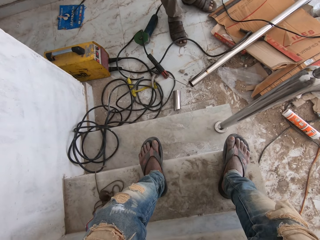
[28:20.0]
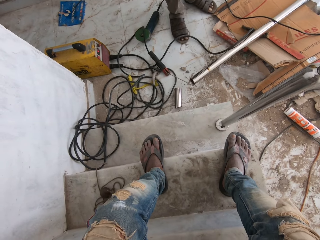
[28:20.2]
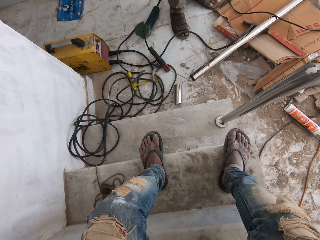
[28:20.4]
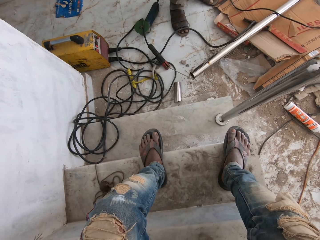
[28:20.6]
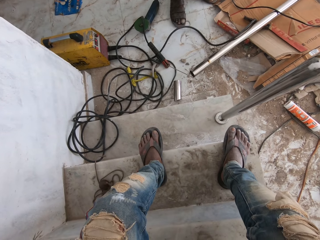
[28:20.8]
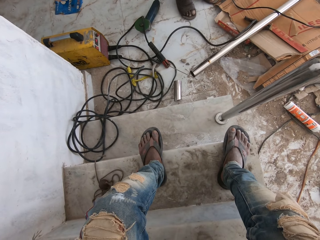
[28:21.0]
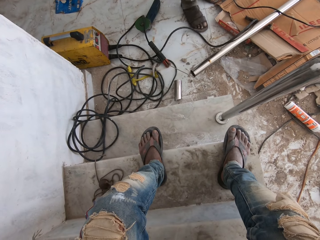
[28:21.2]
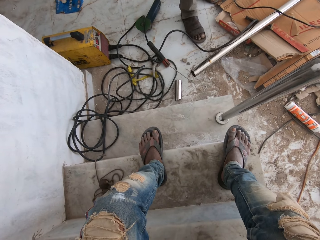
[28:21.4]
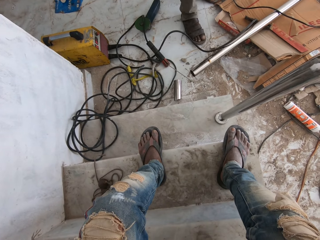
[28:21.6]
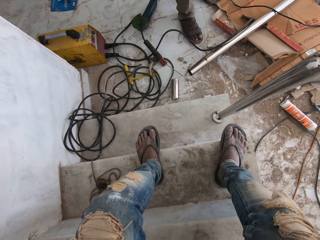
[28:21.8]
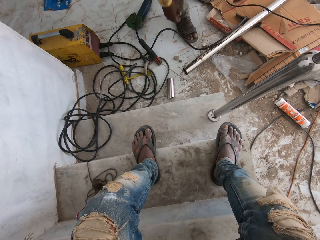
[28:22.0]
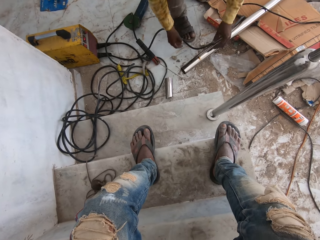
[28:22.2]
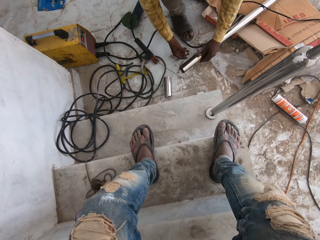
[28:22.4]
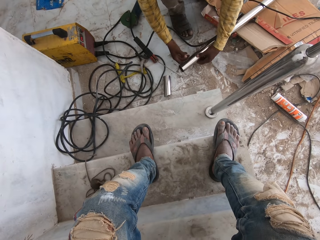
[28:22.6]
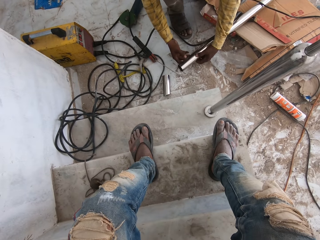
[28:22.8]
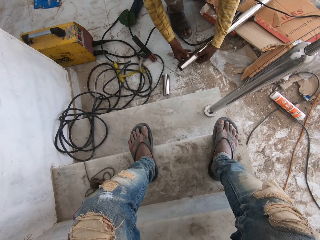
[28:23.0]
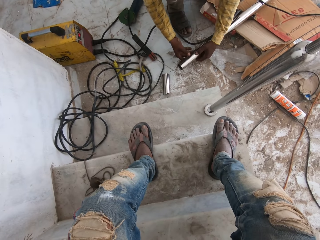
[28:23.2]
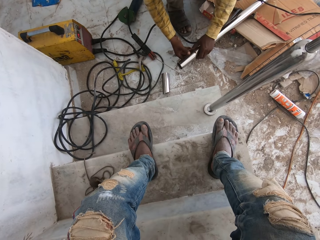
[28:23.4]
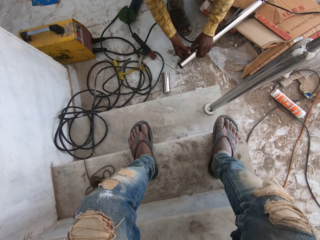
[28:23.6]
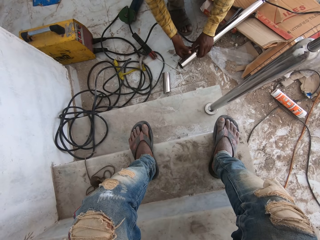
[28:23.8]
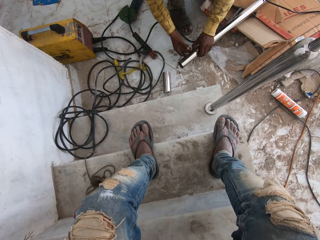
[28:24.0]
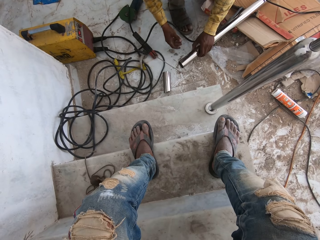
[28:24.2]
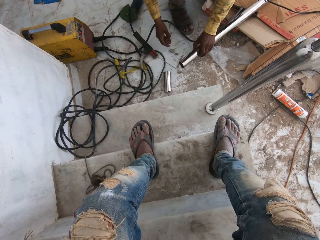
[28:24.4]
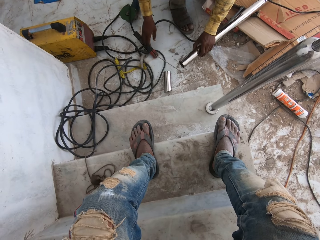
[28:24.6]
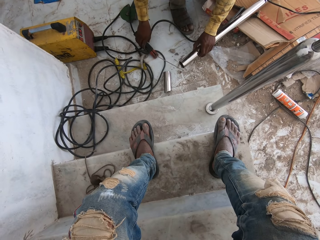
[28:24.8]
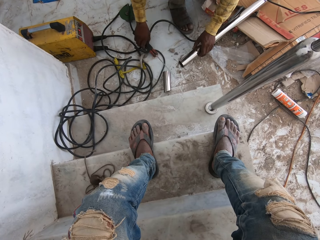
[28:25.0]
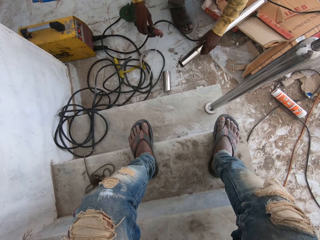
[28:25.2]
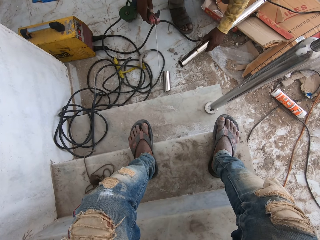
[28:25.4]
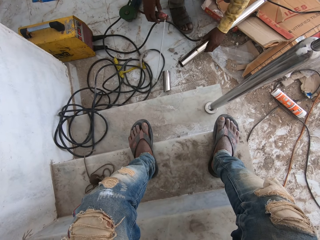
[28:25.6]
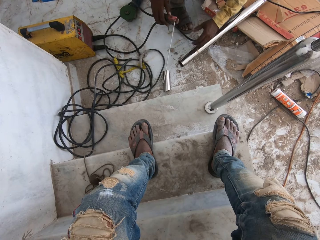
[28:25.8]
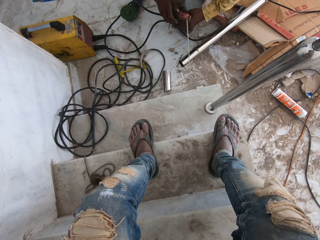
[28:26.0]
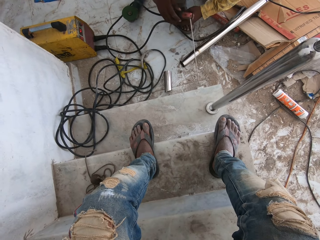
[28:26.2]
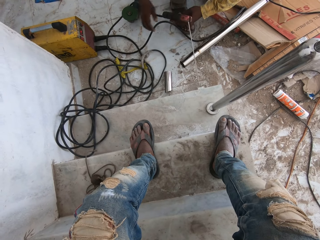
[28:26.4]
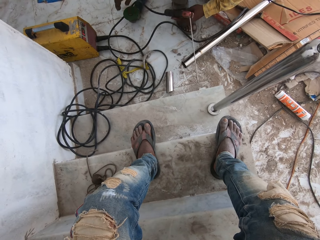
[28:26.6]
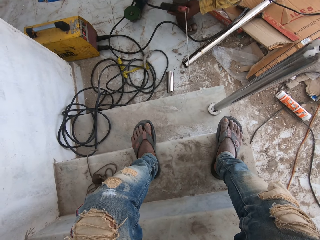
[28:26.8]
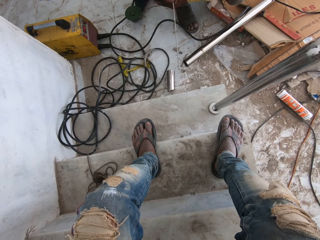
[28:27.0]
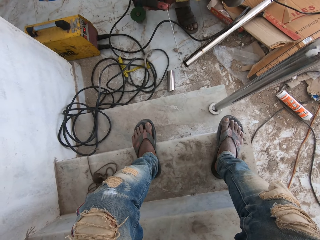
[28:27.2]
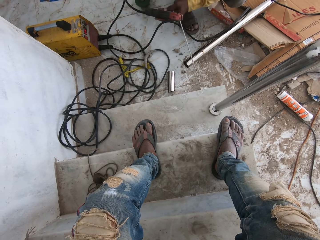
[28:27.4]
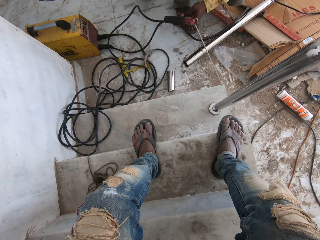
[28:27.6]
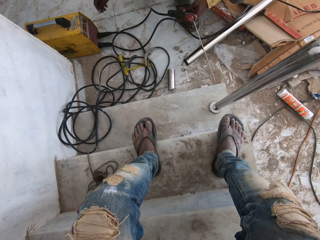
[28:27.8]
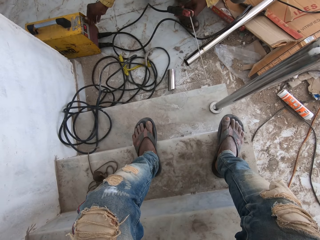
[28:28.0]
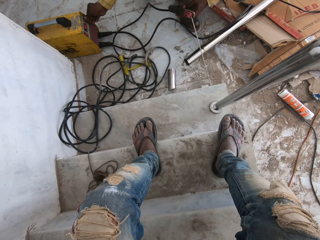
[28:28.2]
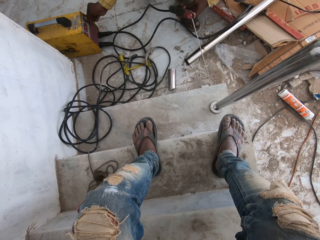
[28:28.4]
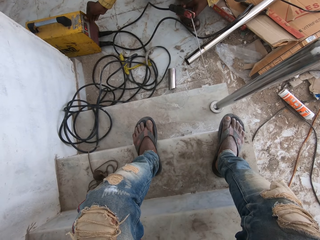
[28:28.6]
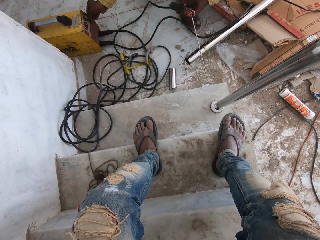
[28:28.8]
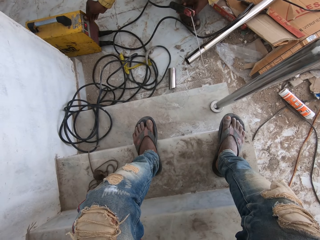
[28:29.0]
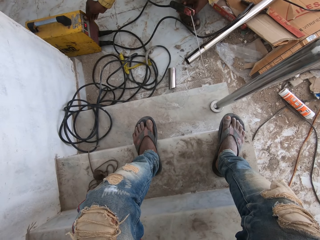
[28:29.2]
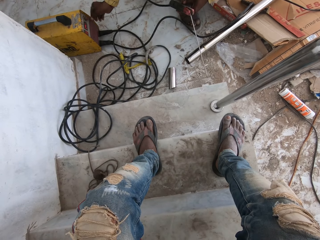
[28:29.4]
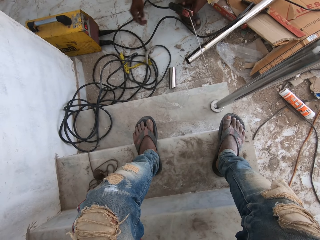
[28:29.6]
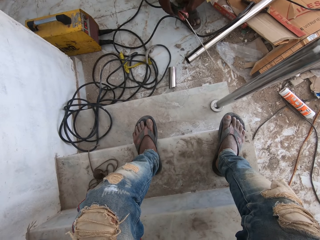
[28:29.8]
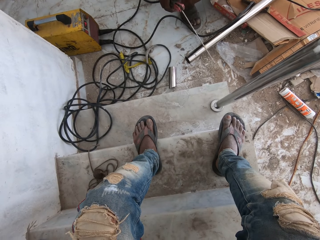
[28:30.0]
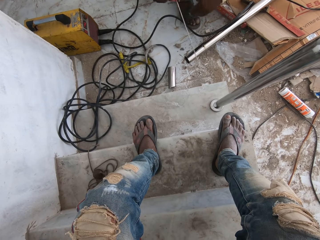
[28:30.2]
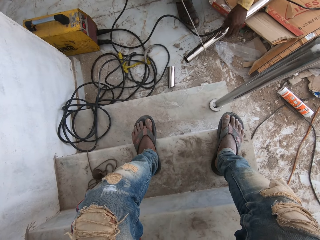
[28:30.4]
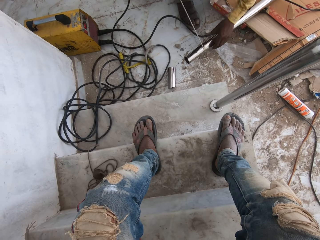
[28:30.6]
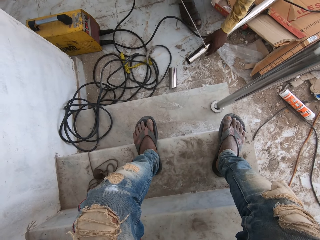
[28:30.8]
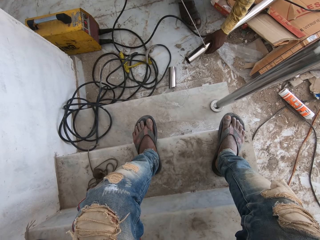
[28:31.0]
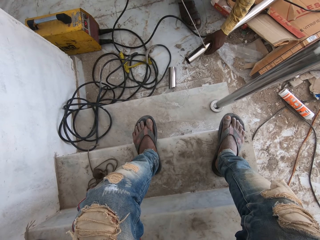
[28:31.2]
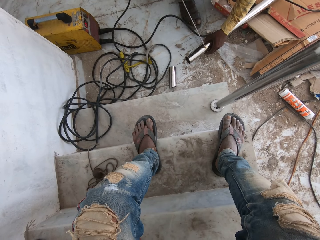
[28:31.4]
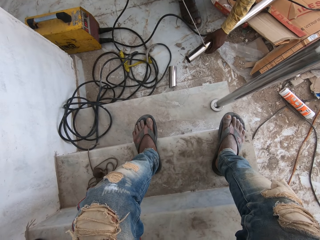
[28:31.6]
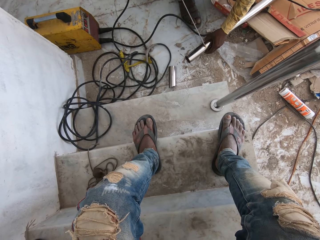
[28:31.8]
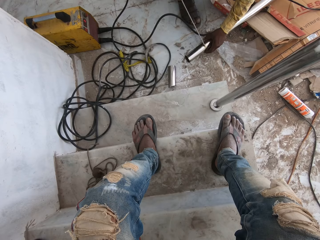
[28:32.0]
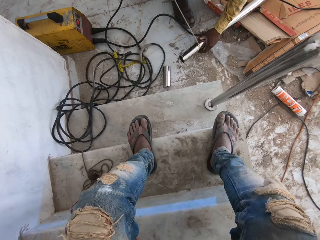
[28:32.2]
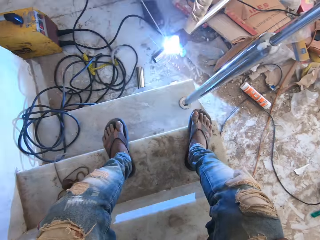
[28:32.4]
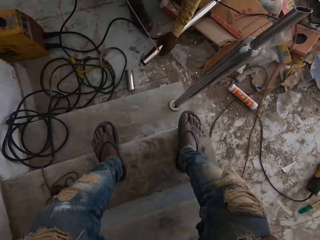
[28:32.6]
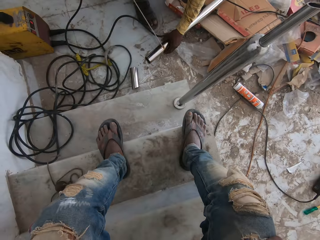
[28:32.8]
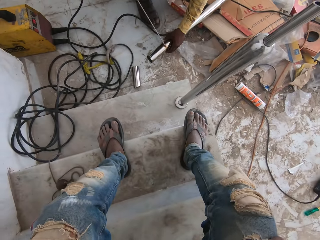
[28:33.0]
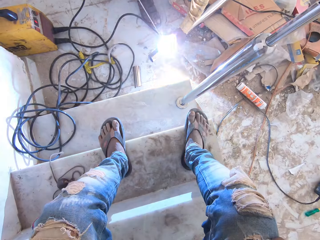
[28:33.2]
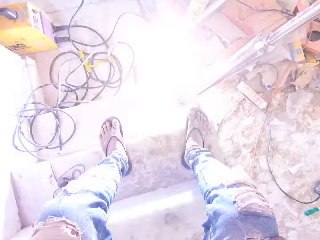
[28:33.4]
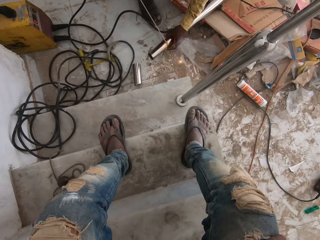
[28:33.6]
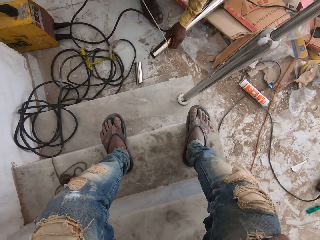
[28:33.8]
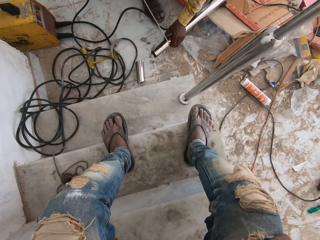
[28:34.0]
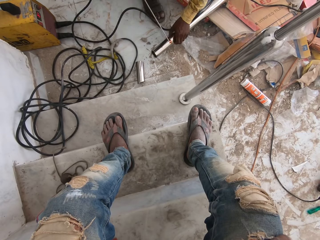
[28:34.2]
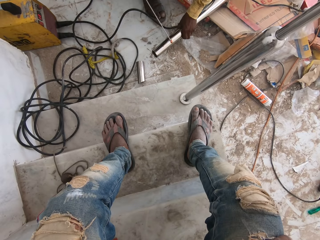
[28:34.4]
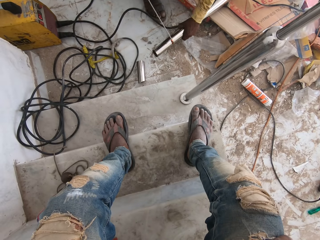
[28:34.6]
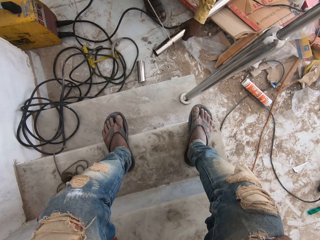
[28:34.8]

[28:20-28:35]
A man touches the metal. The man picks up a welding stick or welder machine from the floor, adjusts the welding stick machine and touches the button. The man joins the metal bar together with the welding stick.

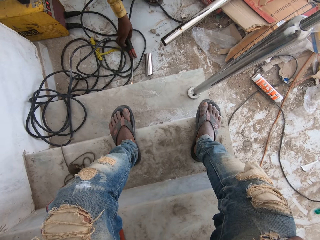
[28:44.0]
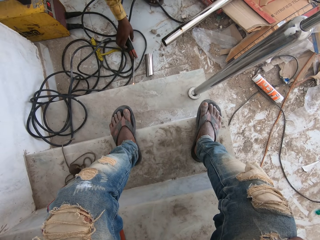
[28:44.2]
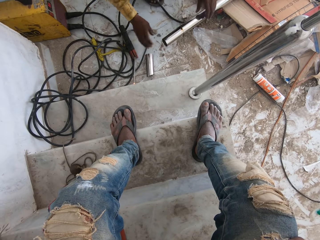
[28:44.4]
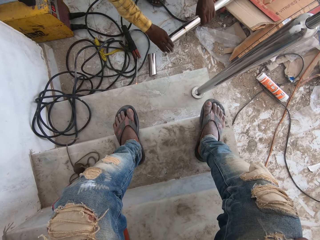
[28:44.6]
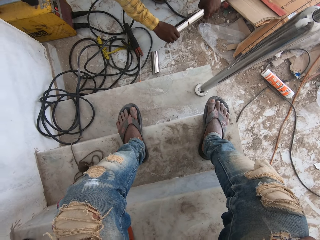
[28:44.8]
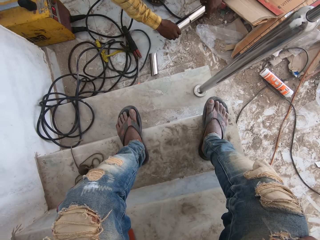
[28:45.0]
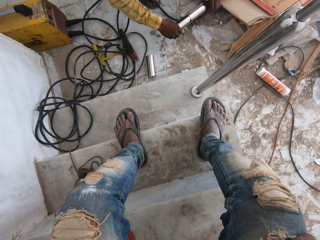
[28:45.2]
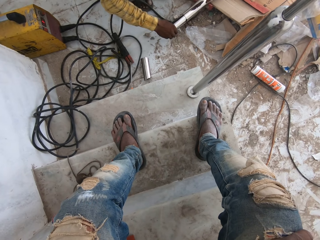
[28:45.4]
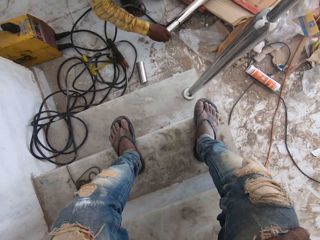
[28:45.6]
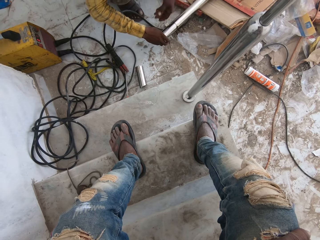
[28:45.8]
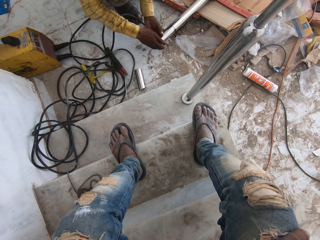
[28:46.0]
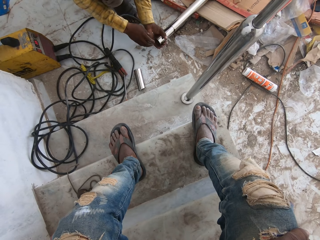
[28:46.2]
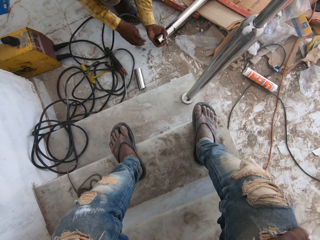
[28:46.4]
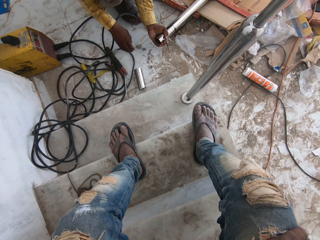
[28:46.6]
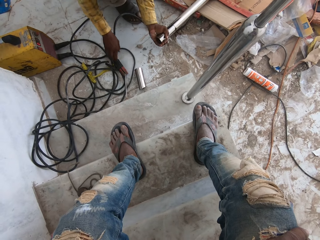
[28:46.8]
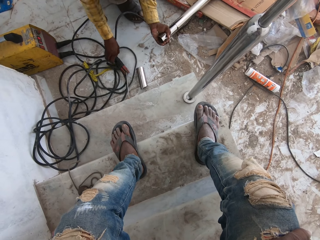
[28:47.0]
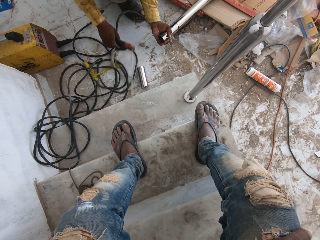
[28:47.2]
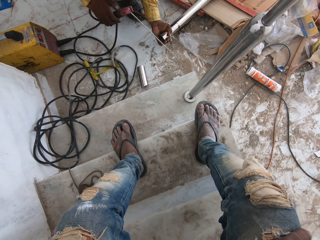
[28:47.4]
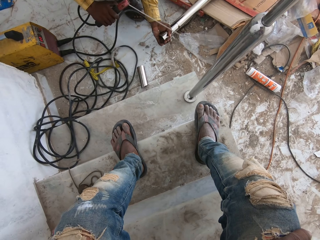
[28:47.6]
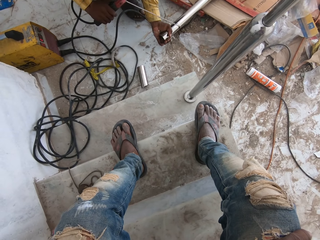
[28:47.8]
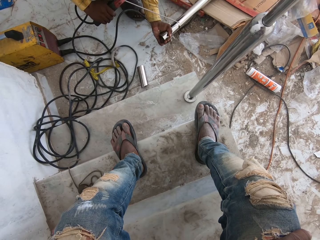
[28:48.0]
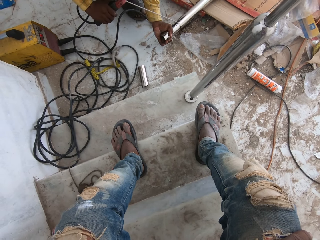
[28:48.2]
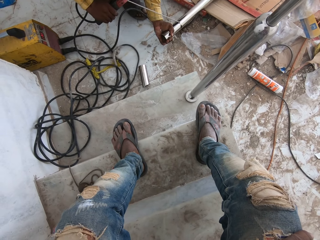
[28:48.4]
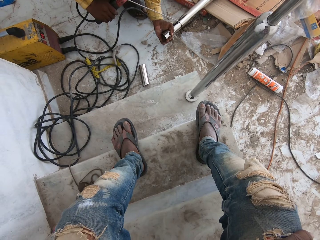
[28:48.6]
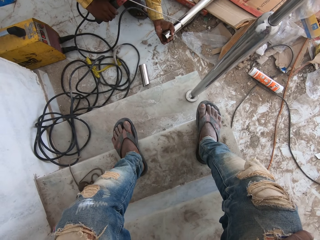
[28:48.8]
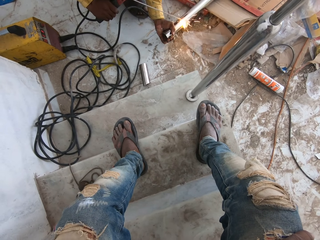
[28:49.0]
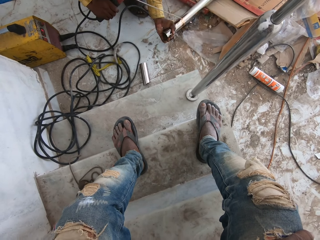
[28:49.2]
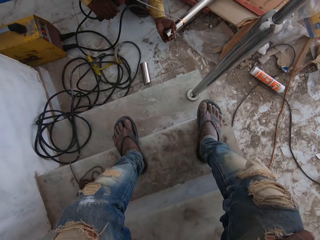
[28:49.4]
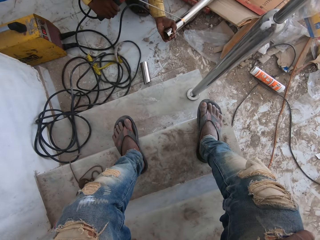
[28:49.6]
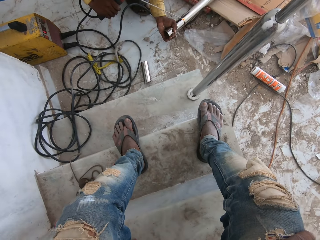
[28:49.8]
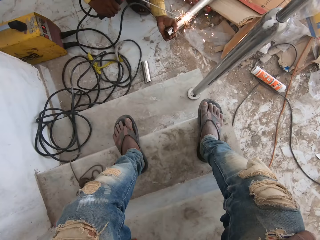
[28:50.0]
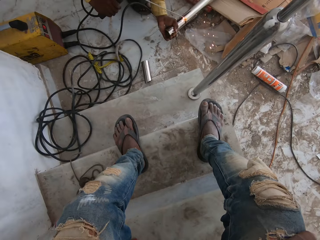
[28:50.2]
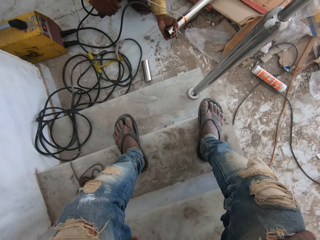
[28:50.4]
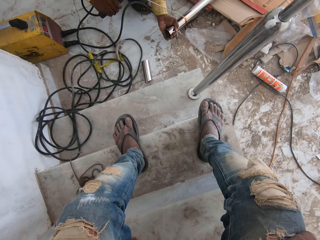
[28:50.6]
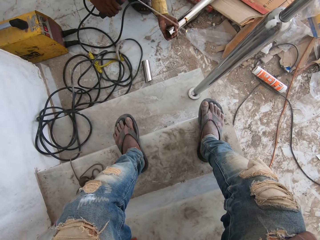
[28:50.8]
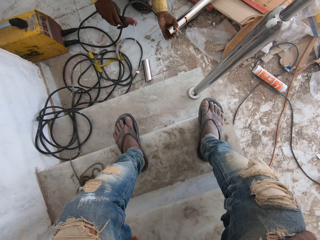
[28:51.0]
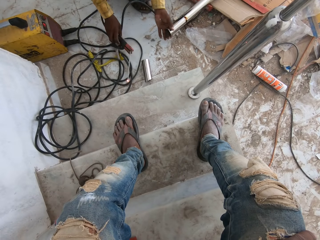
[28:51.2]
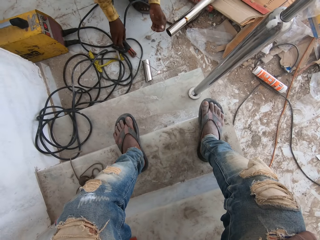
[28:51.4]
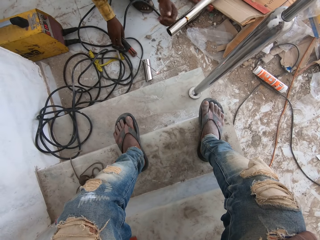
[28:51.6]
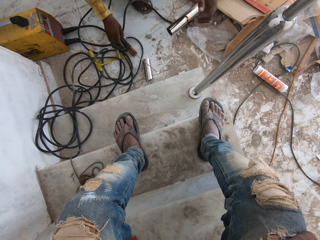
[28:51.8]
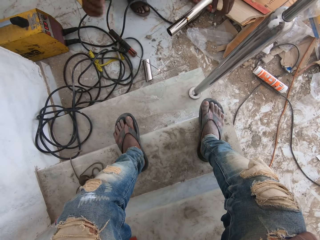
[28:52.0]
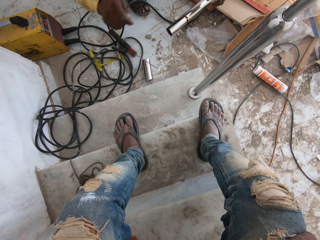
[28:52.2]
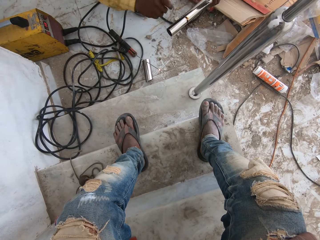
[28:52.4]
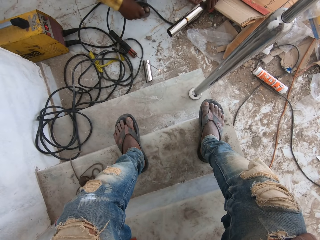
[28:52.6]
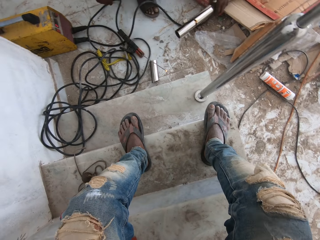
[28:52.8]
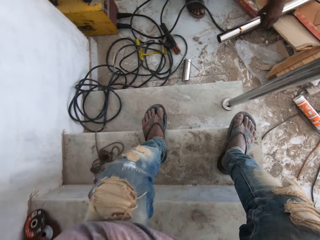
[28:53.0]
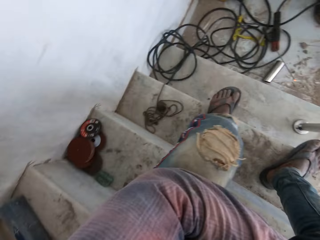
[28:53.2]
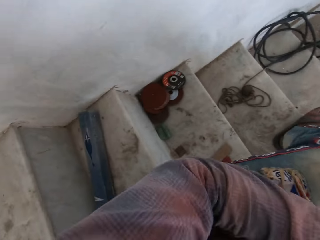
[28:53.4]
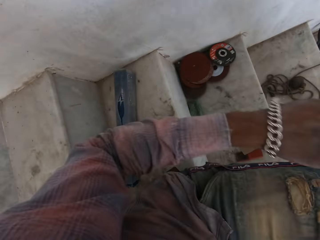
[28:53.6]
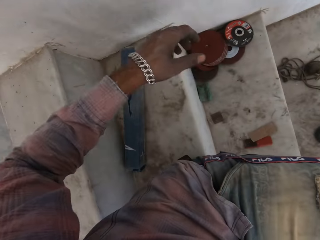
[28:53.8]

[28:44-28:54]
A man puts the welding stick or welder machine on the floor. The man moves the metal on the floor. The man takes the welder machine. The man joins the metal bar together with the welding stick. The man puts the welding stick on the floor.
